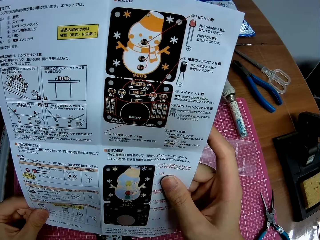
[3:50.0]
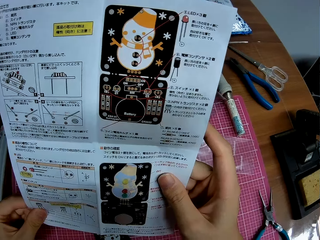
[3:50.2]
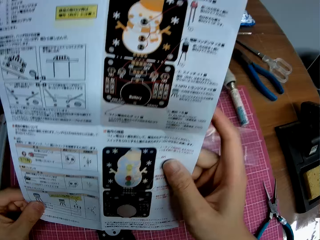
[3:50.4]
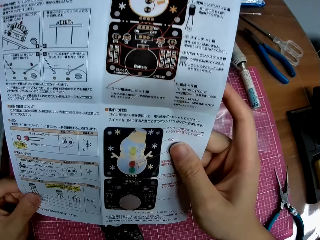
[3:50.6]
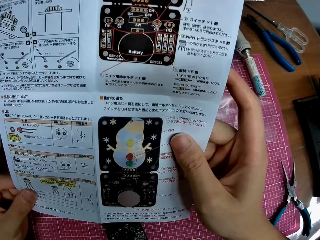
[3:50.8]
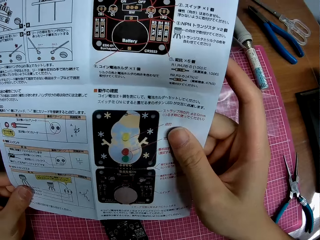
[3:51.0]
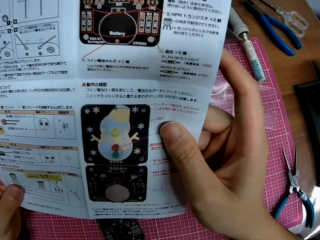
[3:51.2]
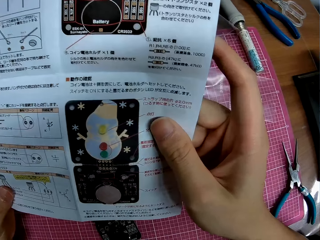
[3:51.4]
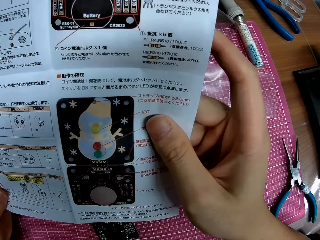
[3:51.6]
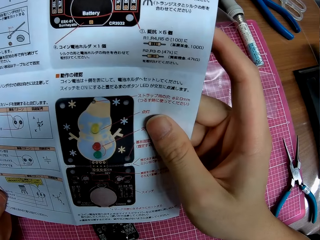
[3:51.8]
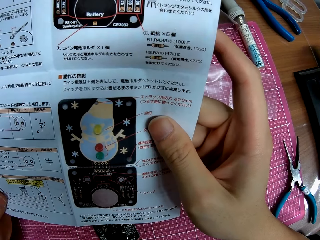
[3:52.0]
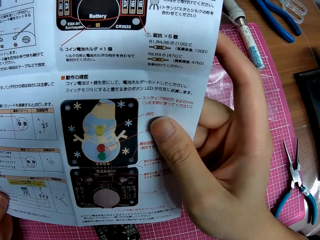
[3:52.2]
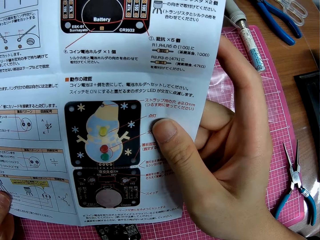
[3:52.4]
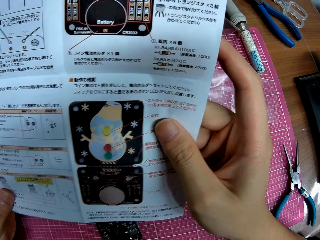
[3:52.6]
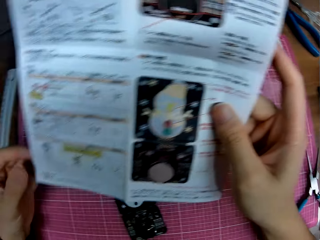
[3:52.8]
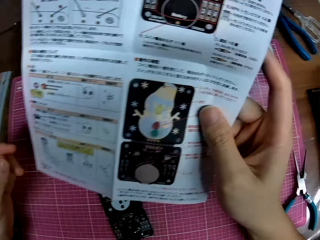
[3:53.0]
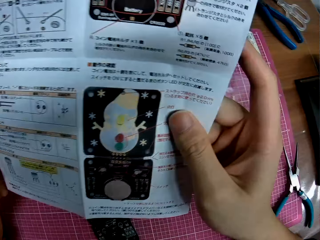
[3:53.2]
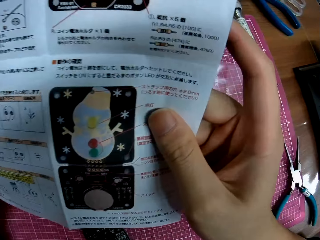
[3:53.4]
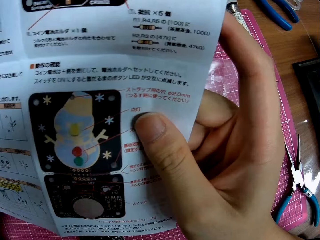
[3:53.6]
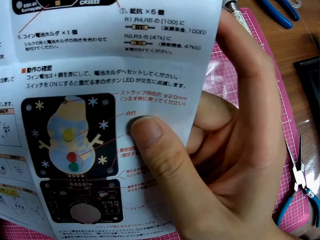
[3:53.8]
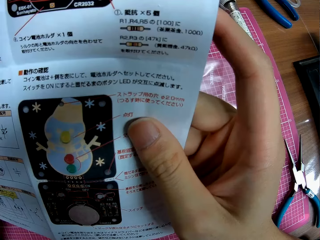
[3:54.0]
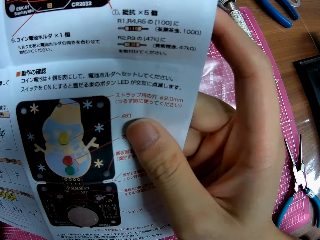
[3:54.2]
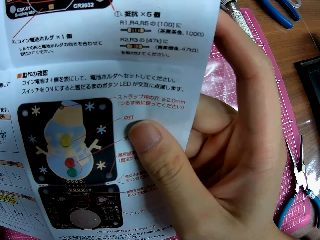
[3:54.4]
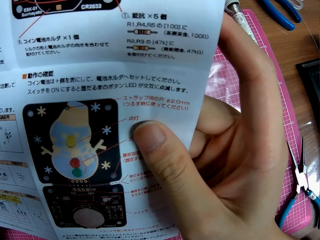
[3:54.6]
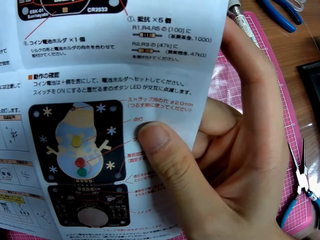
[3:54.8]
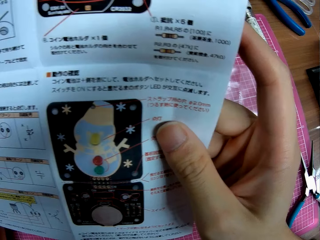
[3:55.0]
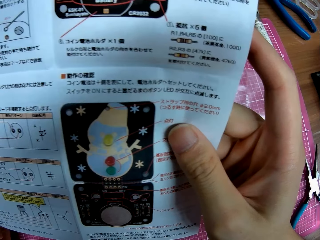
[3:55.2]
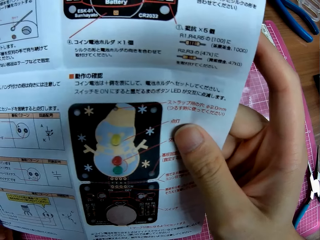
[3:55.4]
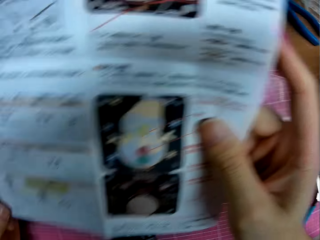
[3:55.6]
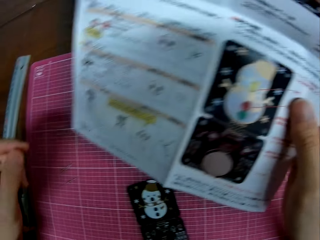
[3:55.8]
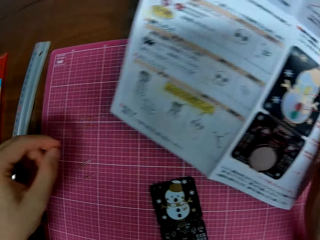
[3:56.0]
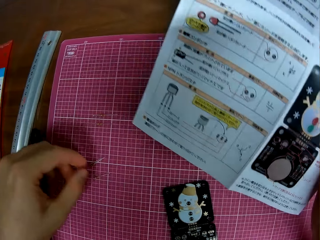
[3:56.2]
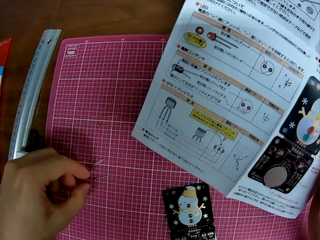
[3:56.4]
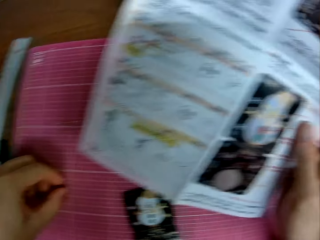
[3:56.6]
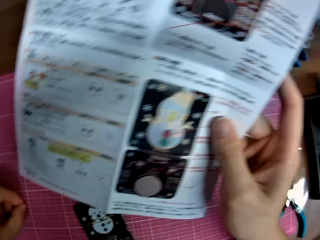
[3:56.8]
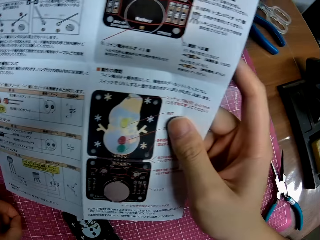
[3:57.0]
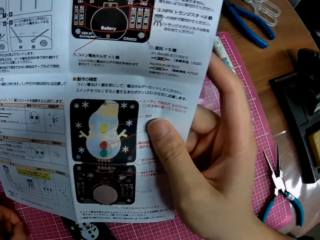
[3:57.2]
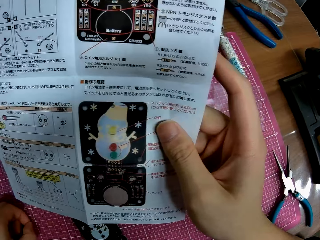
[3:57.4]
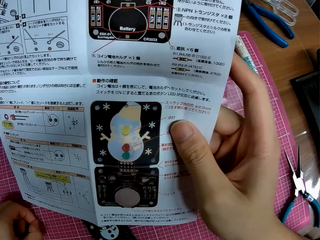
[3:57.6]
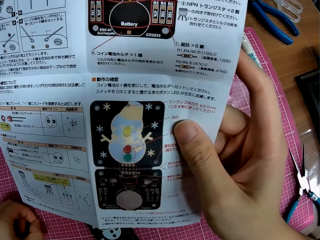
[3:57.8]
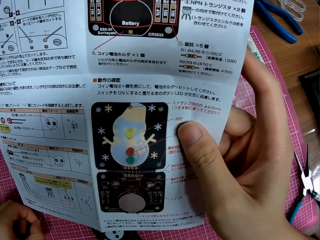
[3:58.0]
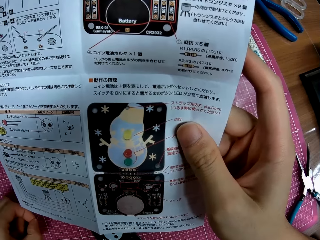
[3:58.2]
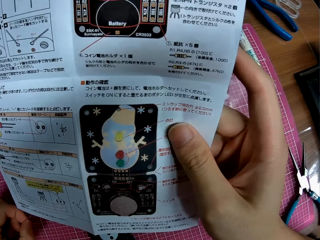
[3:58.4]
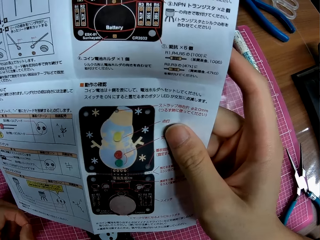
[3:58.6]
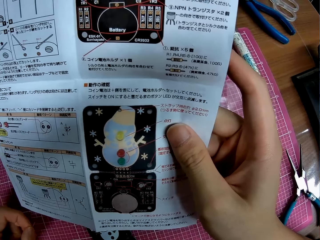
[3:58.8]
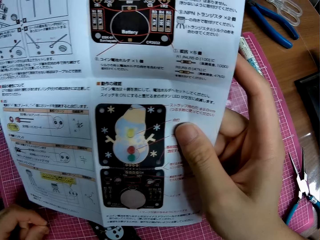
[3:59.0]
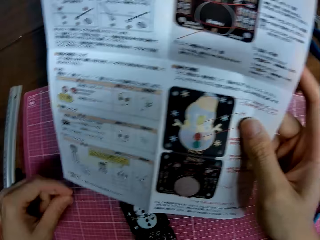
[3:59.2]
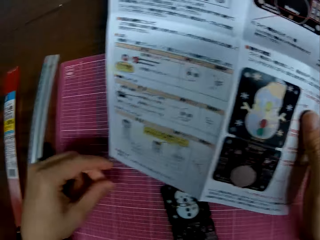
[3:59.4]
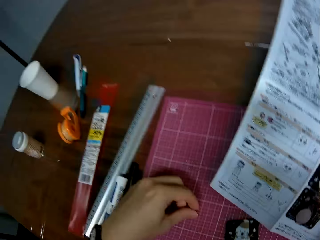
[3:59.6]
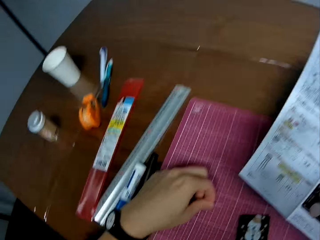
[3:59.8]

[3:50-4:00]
The camera wearer lets go of the manual. He stares at the manual. He holds the diode with his hand. He picks up a tiny iron from the table. He stares at the manual.

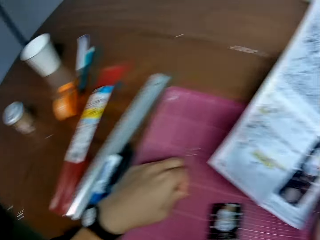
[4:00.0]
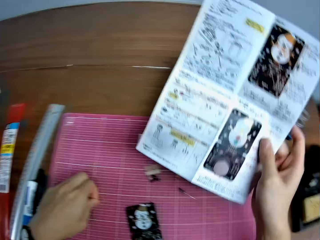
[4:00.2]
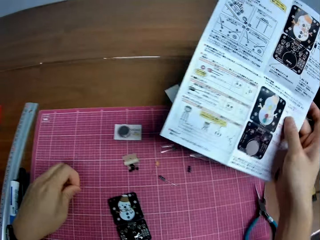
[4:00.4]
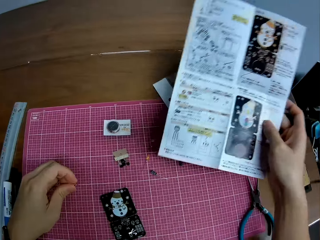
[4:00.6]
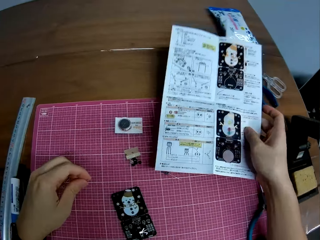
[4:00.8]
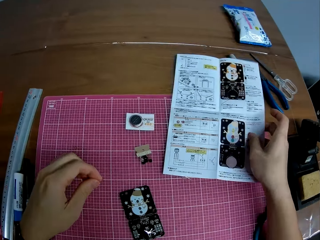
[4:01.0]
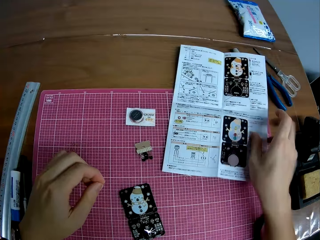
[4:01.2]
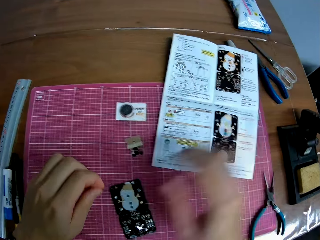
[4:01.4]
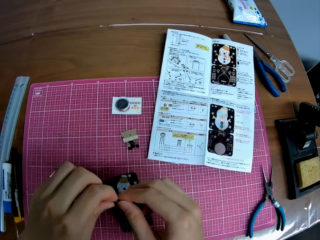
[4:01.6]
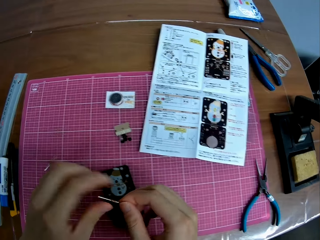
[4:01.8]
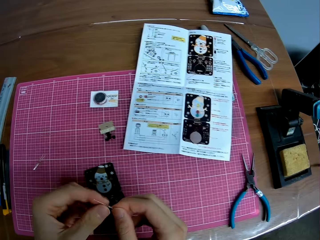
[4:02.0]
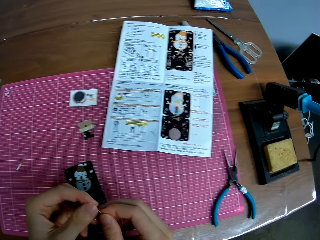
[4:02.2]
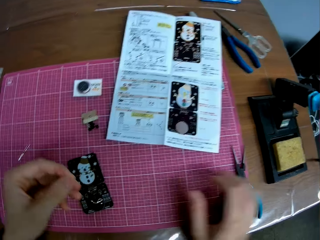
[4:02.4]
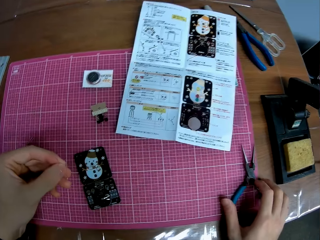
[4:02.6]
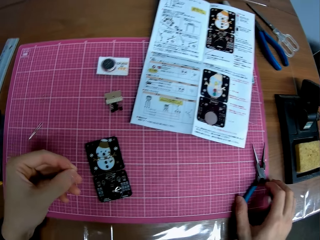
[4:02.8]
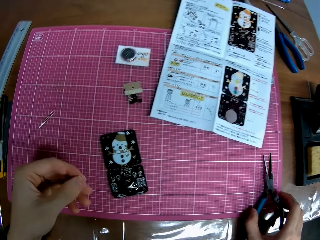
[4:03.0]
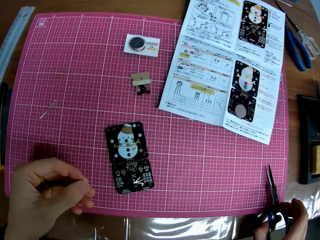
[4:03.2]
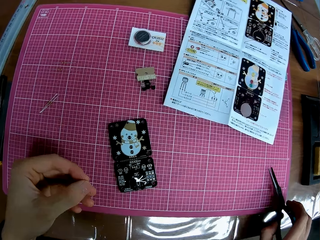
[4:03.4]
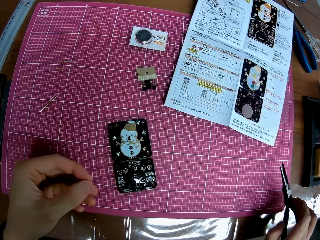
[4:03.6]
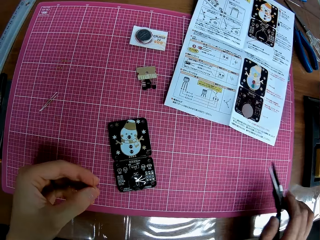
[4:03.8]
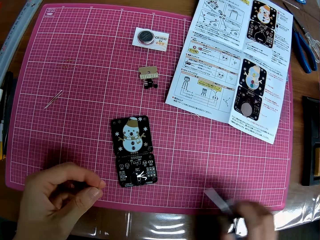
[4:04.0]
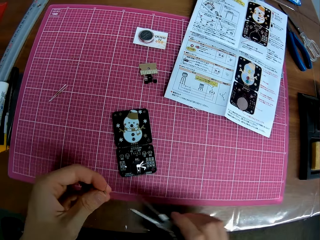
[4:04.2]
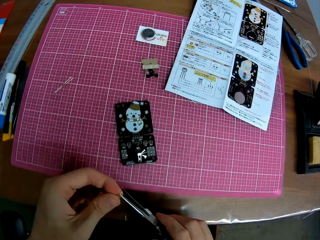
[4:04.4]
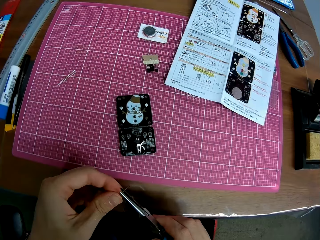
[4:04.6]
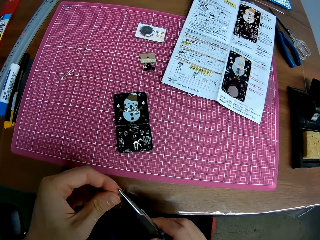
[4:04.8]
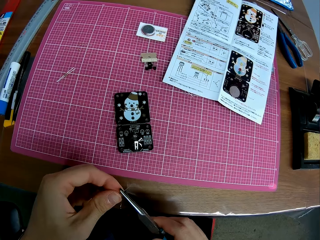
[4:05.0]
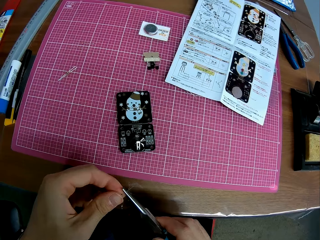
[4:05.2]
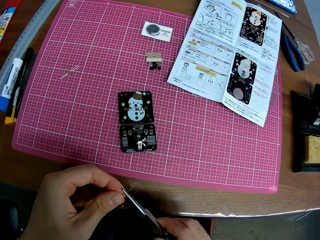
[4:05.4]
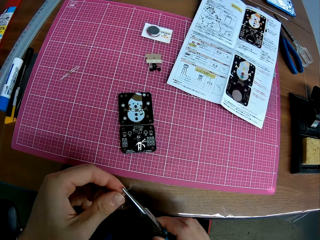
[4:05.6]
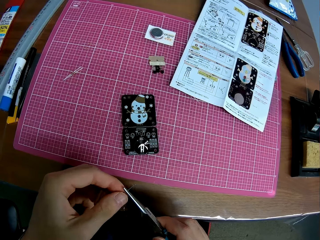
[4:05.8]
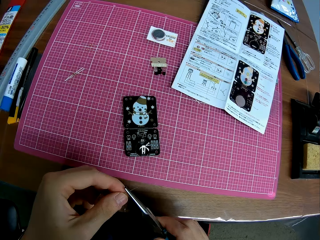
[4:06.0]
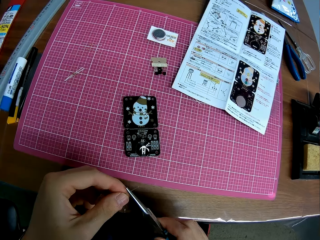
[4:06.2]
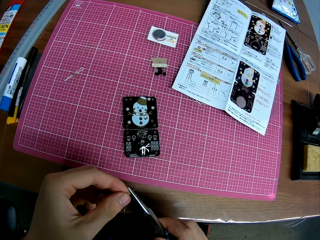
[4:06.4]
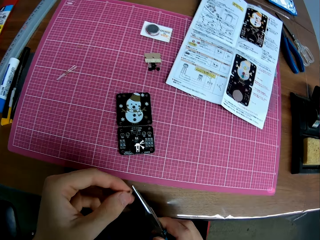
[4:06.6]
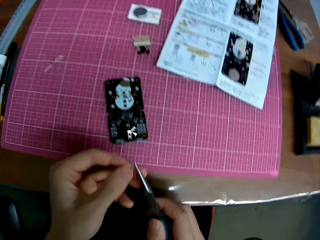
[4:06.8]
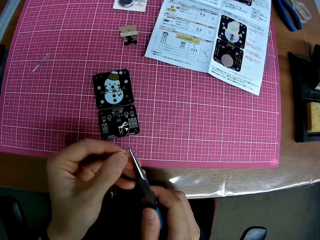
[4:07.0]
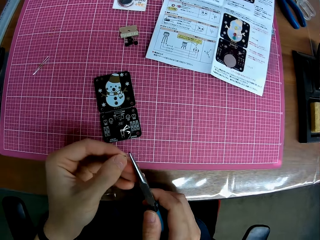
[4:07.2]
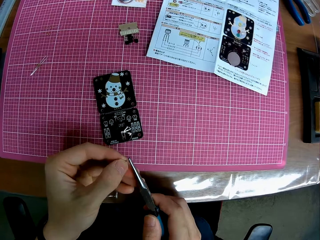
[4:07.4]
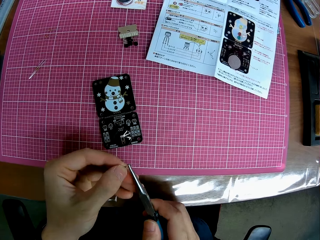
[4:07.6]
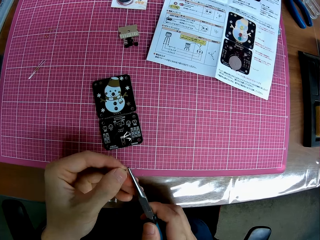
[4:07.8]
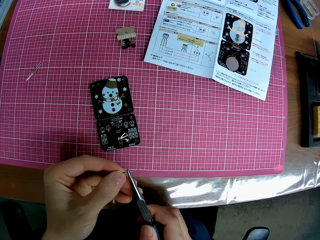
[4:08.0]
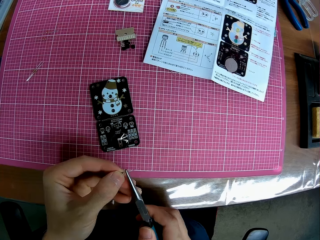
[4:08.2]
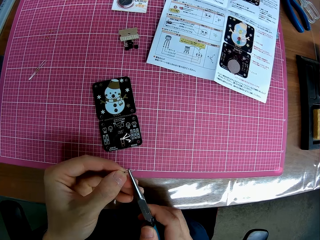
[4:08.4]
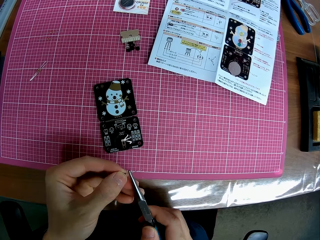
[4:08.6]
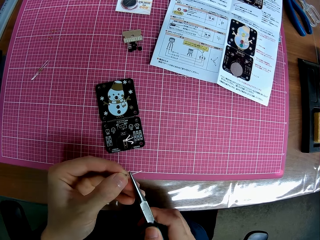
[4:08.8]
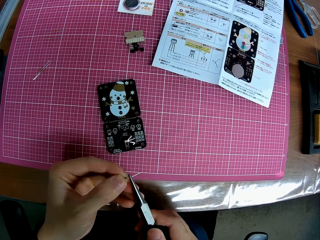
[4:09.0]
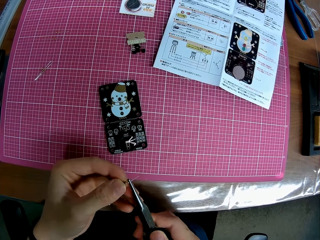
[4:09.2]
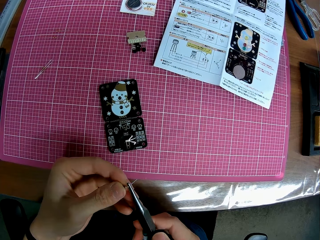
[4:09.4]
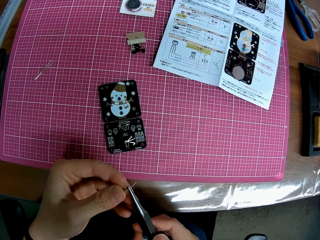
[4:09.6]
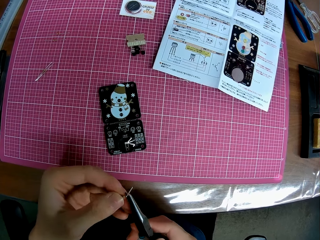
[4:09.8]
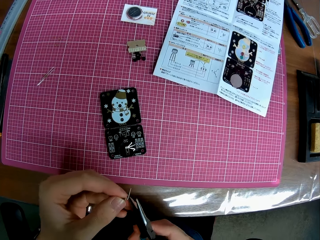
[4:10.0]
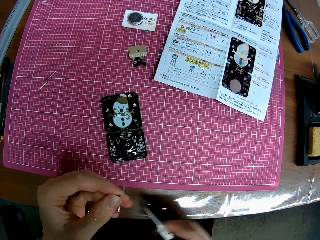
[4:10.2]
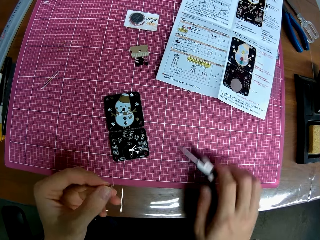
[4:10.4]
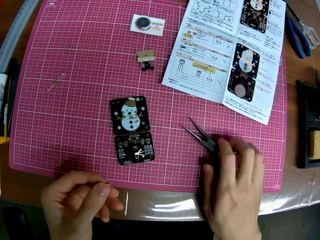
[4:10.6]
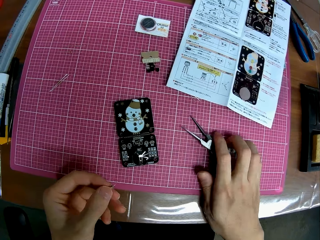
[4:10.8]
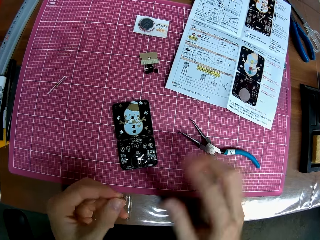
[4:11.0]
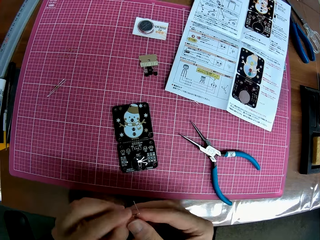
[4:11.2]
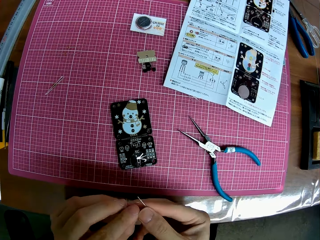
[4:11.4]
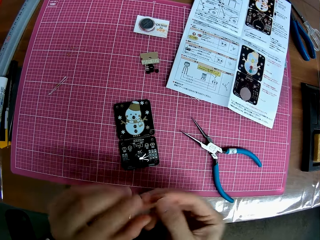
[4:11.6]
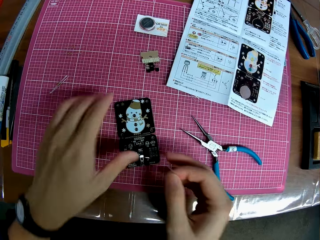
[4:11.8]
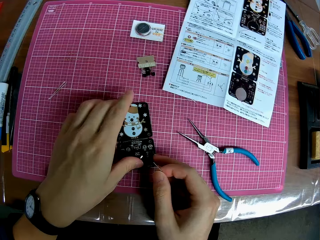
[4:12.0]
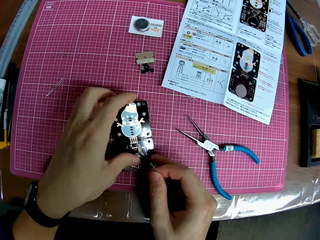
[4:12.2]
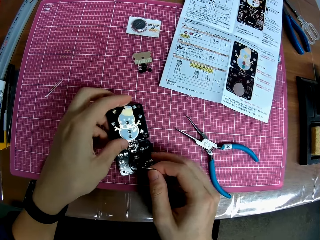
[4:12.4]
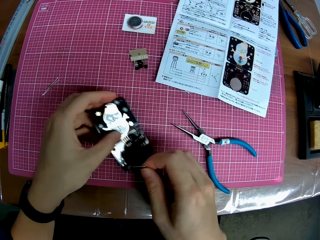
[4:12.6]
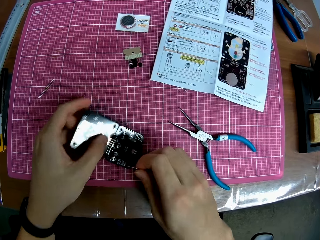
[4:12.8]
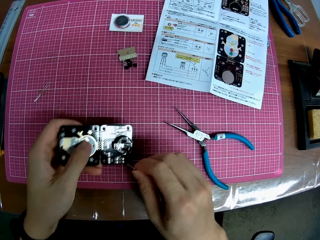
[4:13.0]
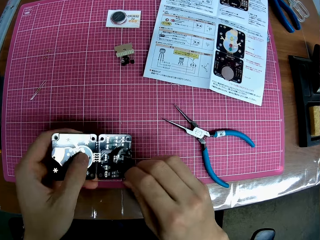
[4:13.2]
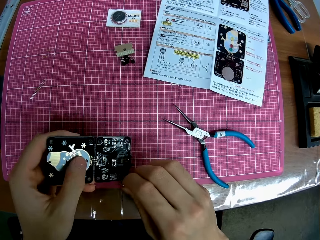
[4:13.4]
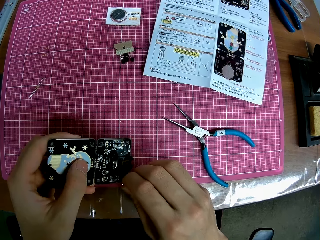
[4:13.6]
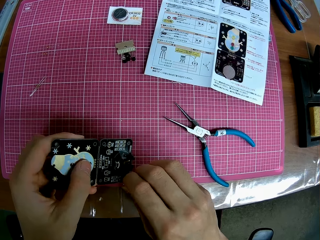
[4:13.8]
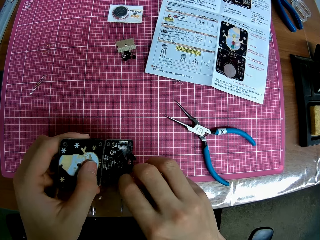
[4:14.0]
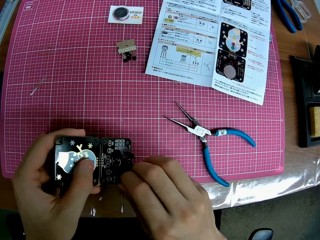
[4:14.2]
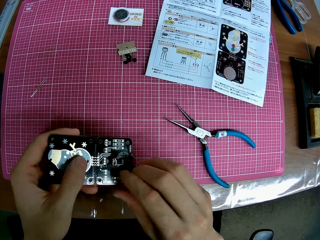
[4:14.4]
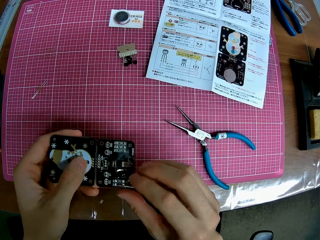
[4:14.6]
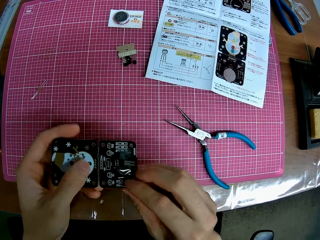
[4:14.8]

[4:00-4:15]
The camera wearer looks away from the manual. He moves his hand backwards. He picks up a diode with his hand. He places the manual on the cutting mat. He moves his hand towards him. He holds the diode with both his hands. He moves his hand backwards. He picks up the pliers from the table with his hand. He moves the pliers towards the diode. He bends the iron in his left hand with the pliers. He moves his hand forwards and places the pliers on the cutting mat. He moves his hand towards him and places the diode on his other hand. He moves his hand forwards. He picks up the circuit board from the table. He places the tiny iron on the circuit board. He picks up the cover with his hand, turns the cover and inserts the diode in the cover.
